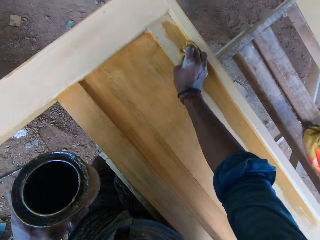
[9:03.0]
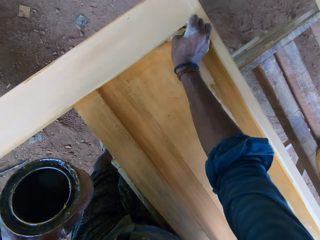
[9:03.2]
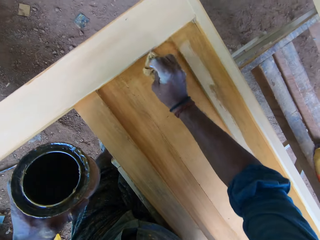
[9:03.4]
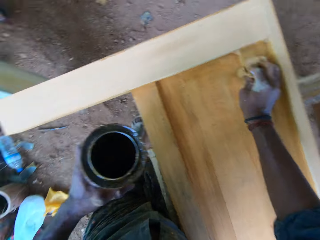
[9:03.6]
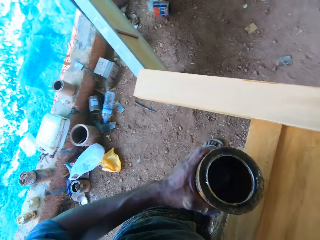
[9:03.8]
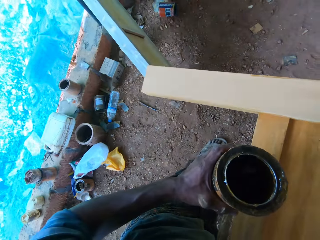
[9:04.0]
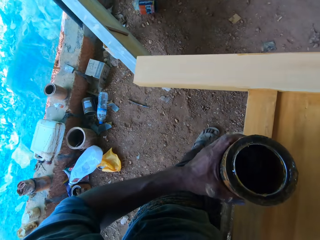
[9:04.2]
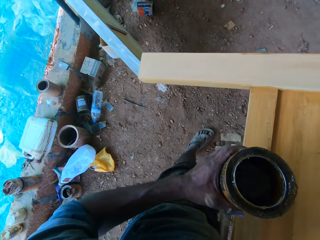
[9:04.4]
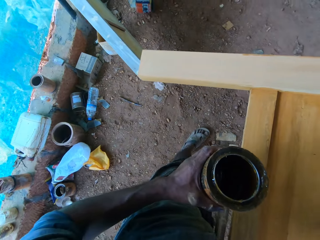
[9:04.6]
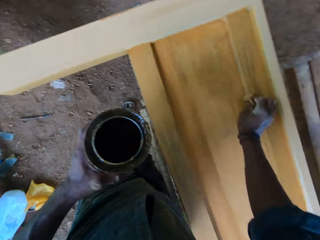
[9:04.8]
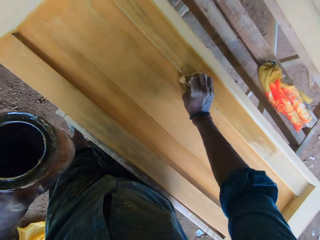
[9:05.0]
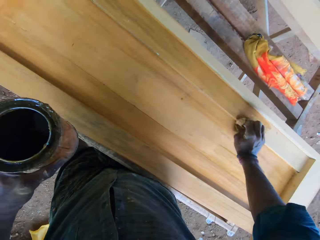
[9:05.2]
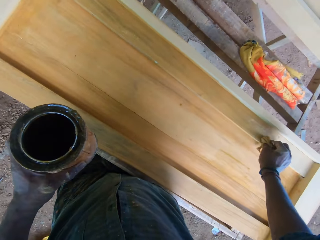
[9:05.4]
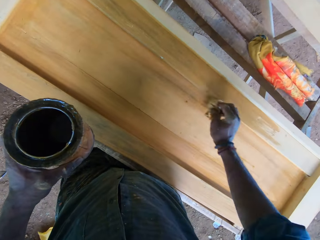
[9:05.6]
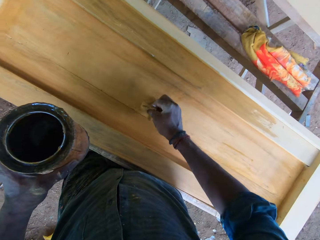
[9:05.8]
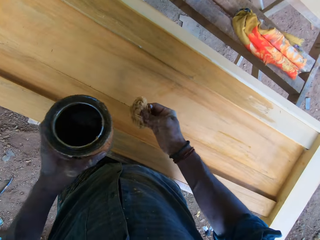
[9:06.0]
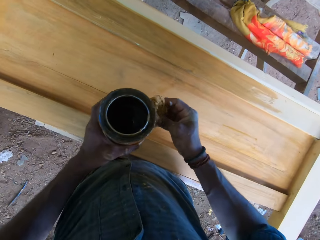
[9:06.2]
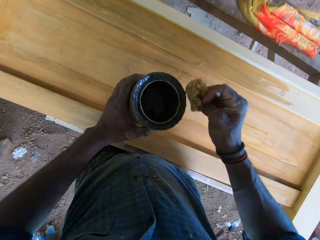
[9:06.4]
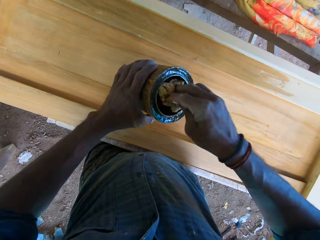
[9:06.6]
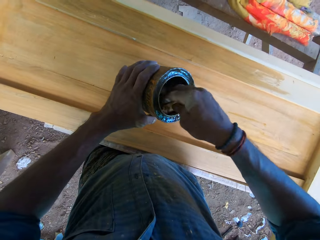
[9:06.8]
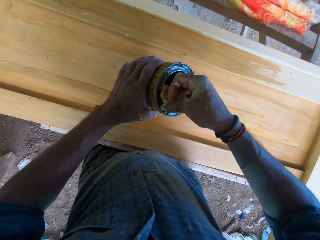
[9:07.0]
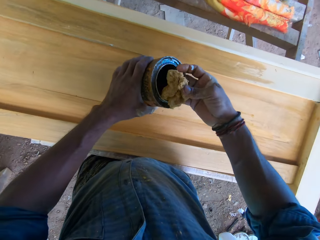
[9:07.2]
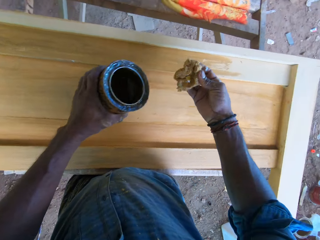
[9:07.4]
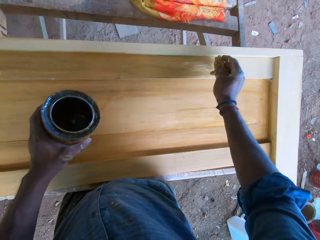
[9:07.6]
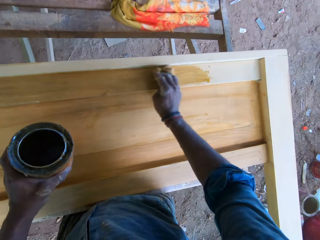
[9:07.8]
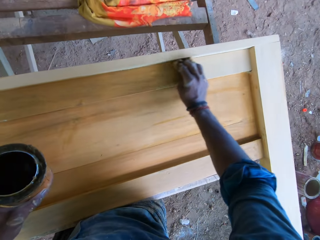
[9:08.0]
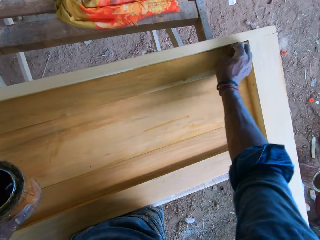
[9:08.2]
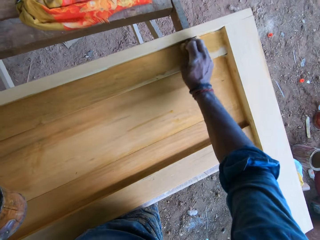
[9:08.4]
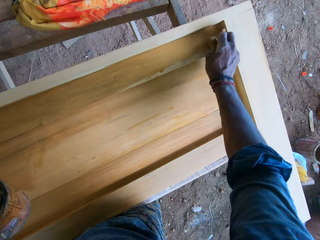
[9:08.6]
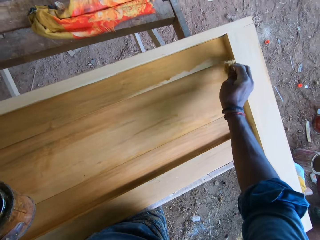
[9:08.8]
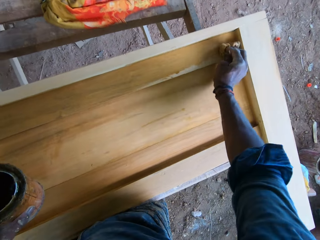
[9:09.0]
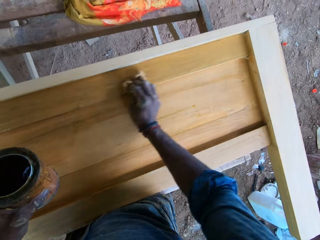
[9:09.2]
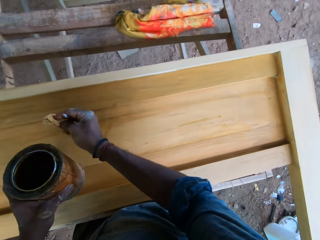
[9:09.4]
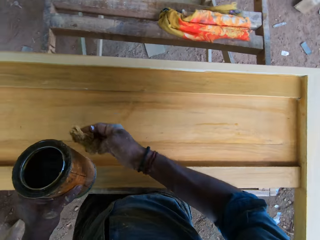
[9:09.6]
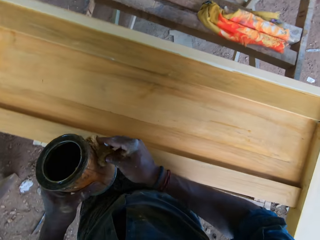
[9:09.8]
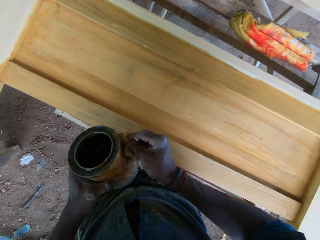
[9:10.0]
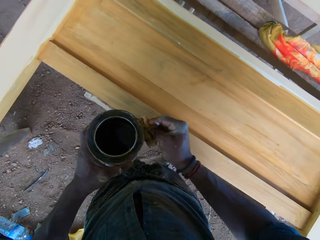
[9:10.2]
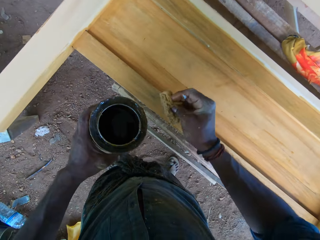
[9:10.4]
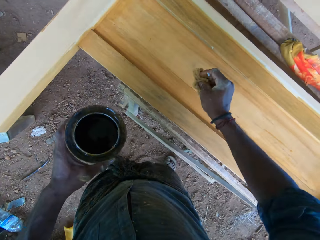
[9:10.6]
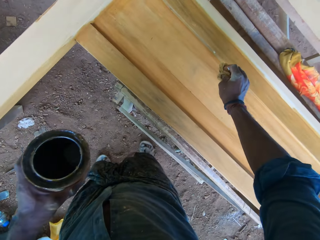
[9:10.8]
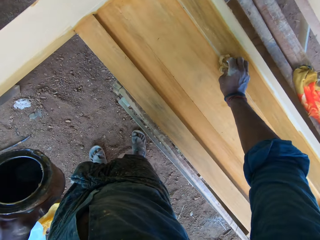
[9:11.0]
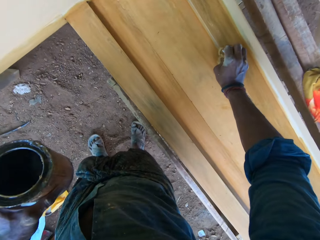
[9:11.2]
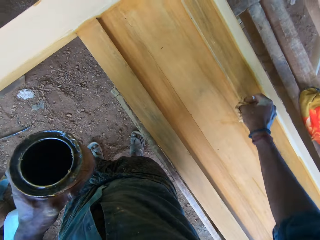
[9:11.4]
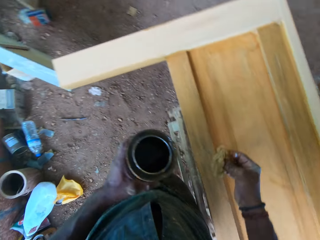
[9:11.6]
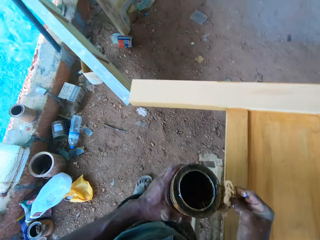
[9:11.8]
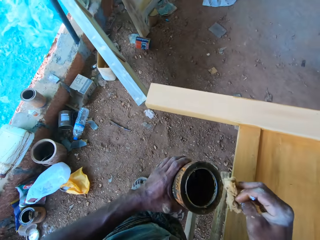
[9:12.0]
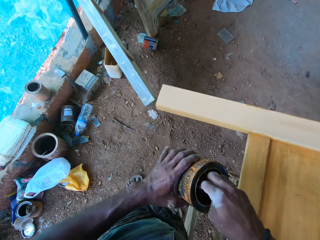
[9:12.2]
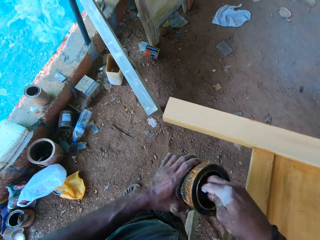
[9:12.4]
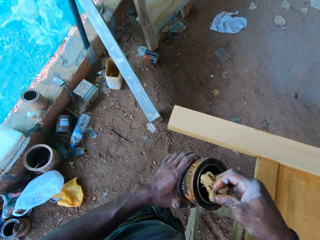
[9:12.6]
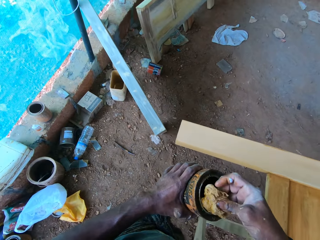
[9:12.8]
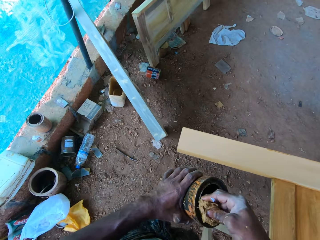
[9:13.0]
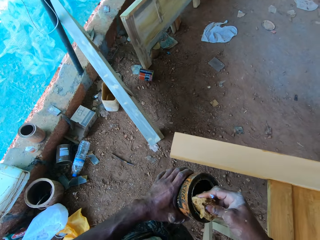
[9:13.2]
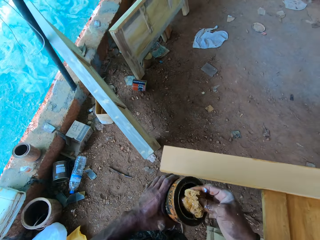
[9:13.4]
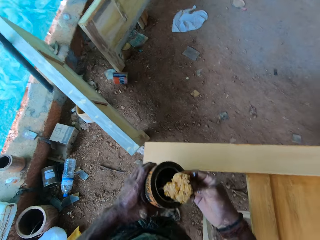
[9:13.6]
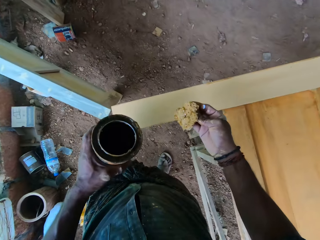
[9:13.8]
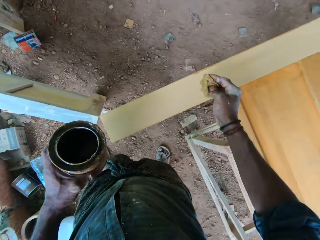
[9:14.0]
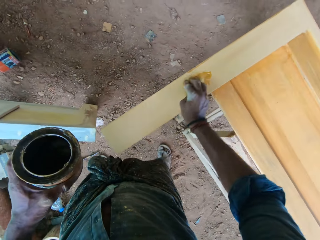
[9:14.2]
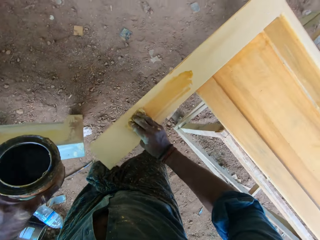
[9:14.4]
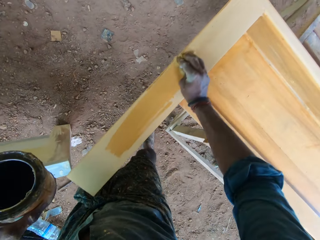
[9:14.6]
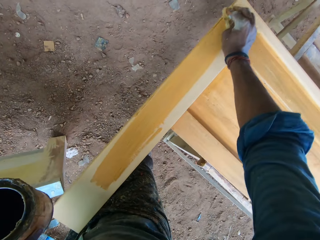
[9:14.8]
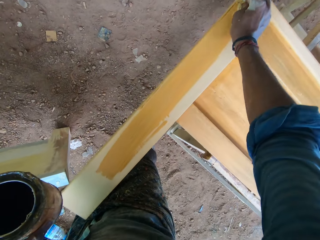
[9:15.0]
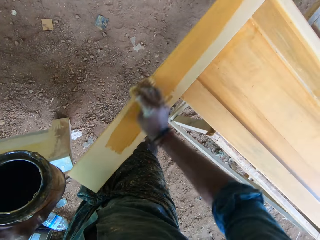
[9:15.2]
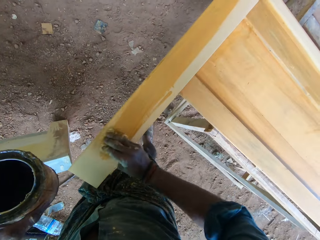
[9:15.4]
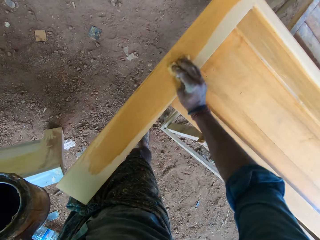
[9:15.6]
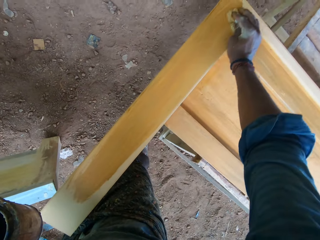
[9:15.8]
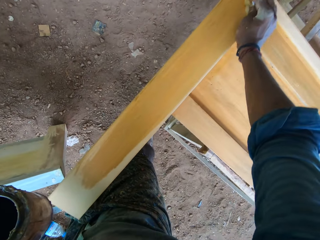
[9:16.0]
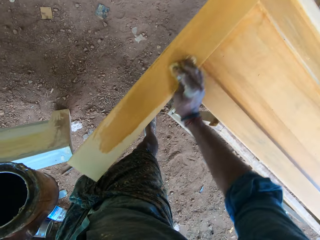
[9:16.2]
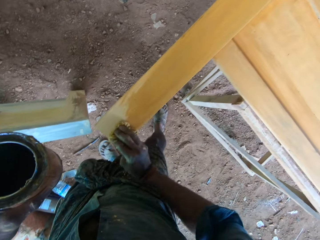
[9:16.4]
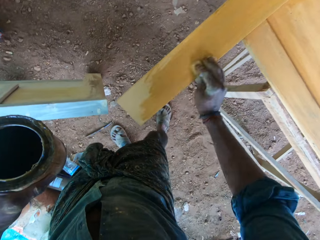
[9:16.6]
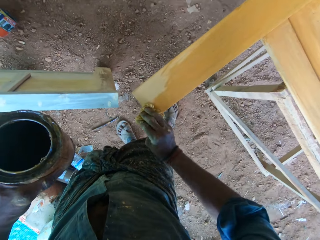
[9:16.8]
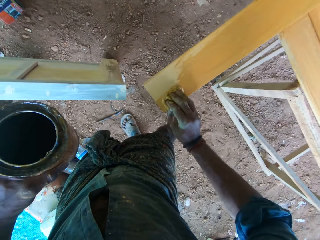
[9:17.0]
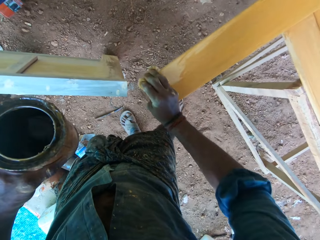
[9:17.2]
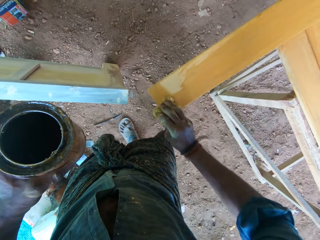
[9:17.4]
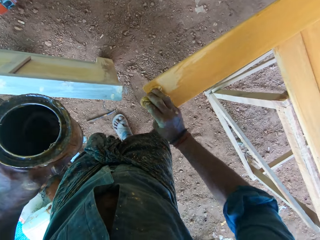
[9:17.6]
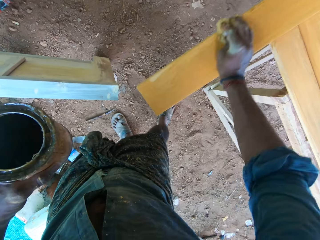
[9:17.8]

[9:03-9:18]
The camera wearer wipes the container with the wool in his right hand. He adjusts the cloth with his hand. He takes paint from the container with the wool in his right hand. He paints the board or wood on the table with the wool in his right hand. He wipes the container with the wool in his right hand. He adjusts the cloth with his hand. He applies paint on the wood. He wipes the container with the wool in his right hand. He takes paint from the container with the wool in his right hand. He paints the board on the table with the wool in his right hand.

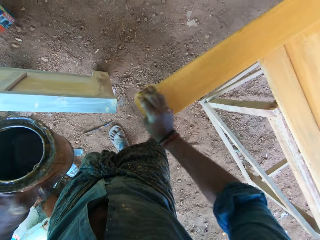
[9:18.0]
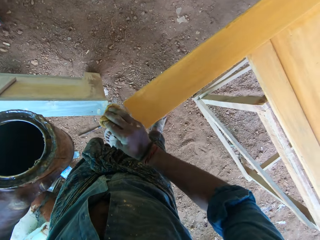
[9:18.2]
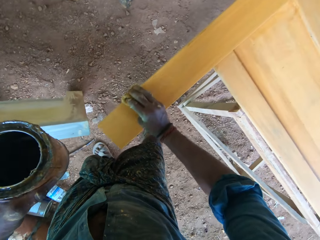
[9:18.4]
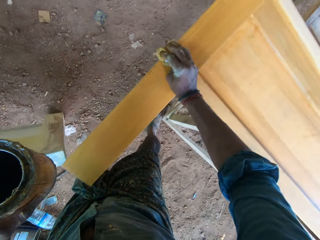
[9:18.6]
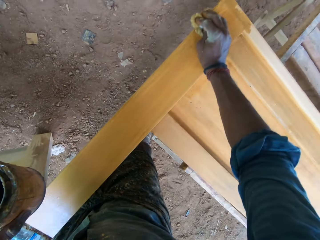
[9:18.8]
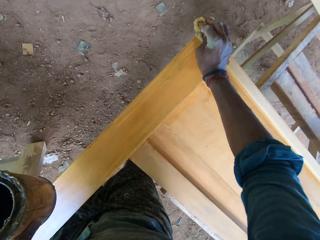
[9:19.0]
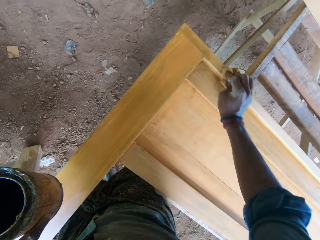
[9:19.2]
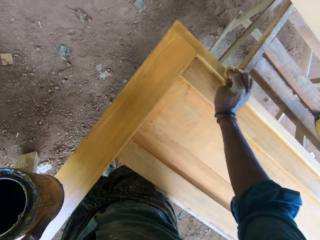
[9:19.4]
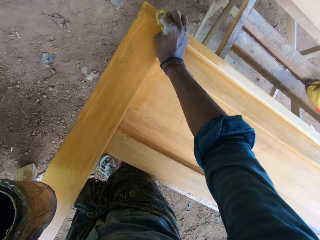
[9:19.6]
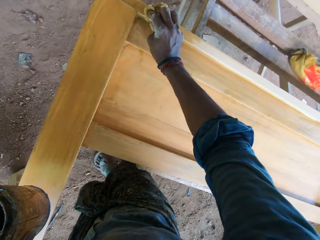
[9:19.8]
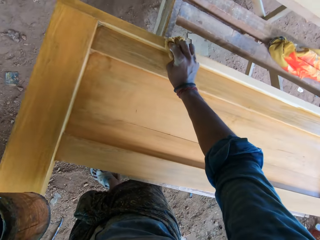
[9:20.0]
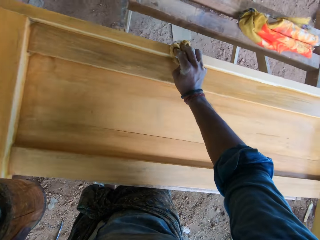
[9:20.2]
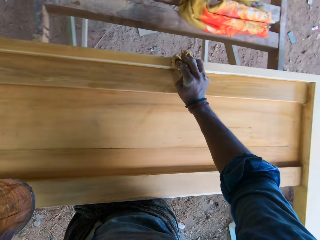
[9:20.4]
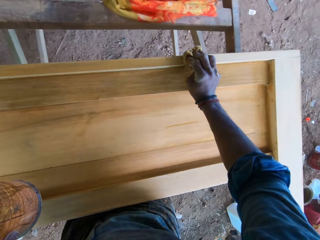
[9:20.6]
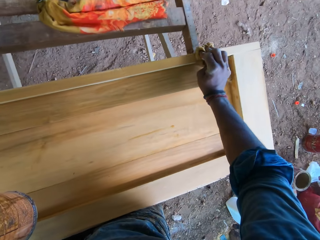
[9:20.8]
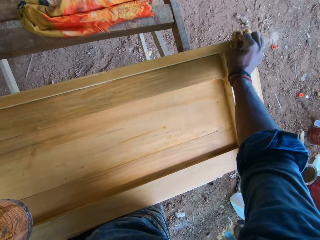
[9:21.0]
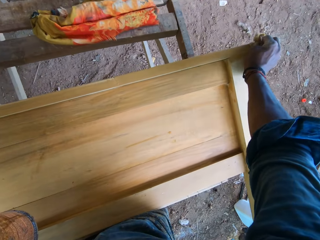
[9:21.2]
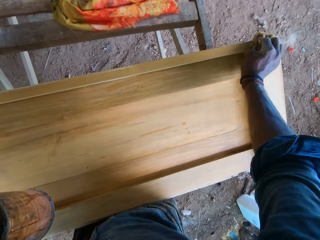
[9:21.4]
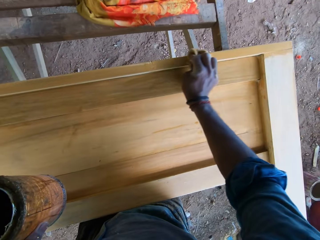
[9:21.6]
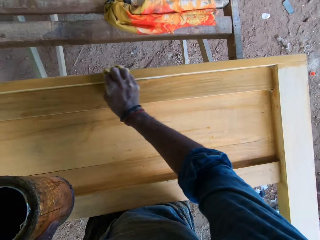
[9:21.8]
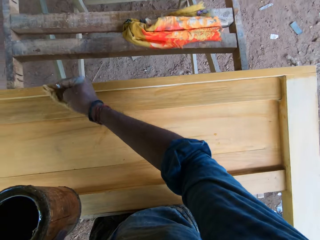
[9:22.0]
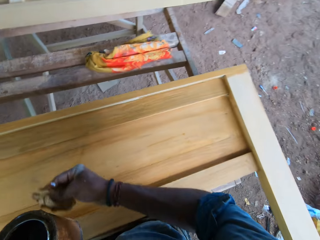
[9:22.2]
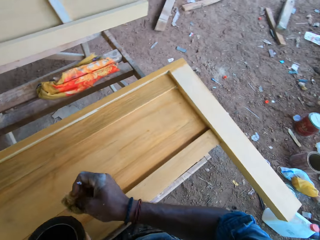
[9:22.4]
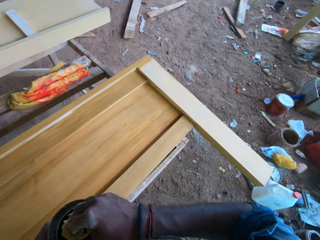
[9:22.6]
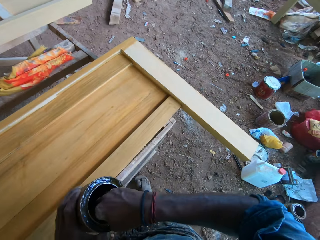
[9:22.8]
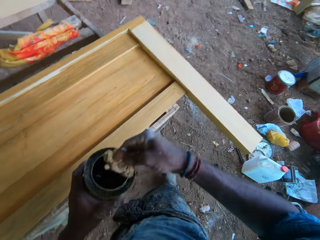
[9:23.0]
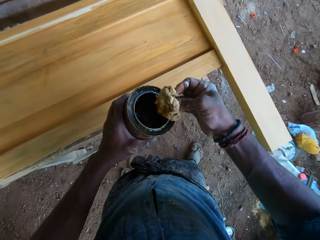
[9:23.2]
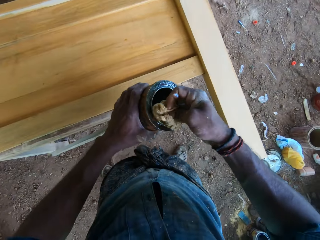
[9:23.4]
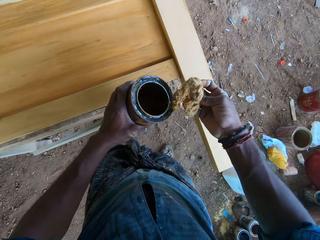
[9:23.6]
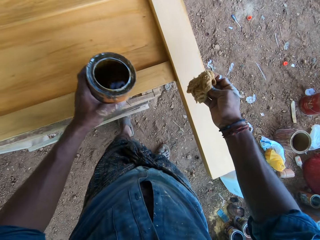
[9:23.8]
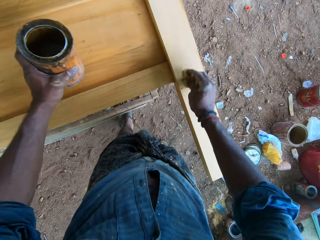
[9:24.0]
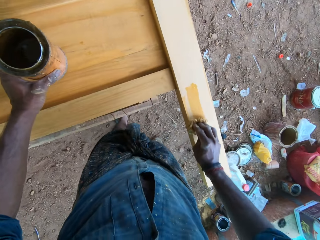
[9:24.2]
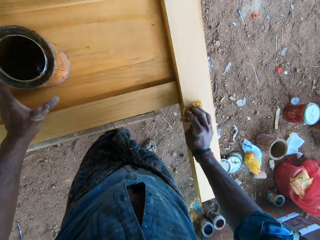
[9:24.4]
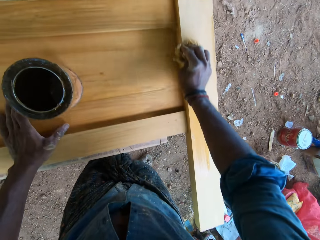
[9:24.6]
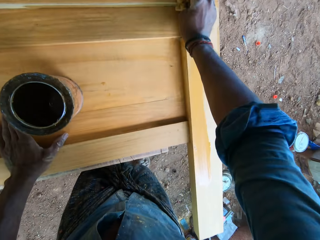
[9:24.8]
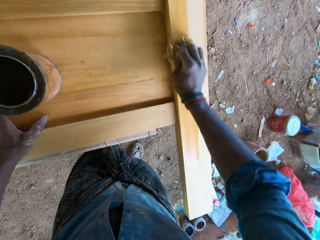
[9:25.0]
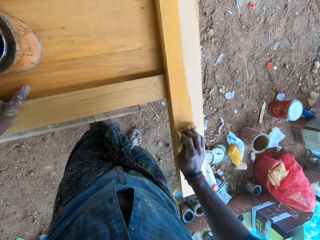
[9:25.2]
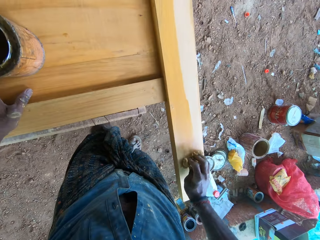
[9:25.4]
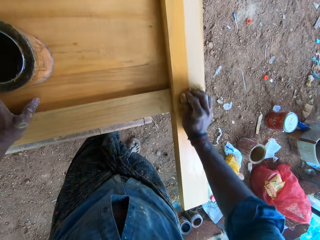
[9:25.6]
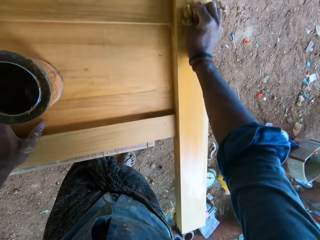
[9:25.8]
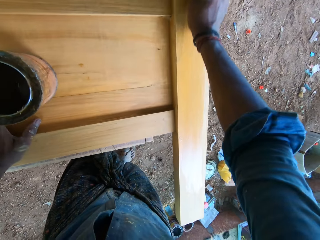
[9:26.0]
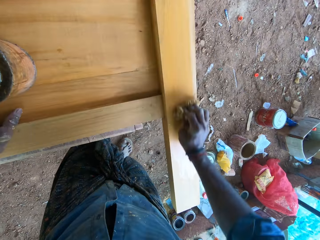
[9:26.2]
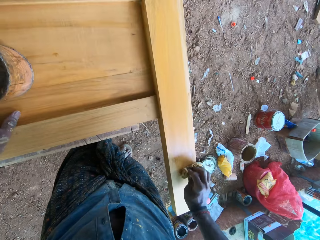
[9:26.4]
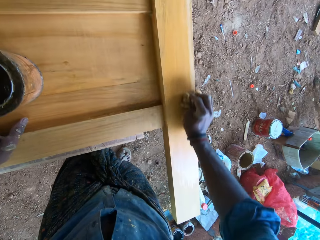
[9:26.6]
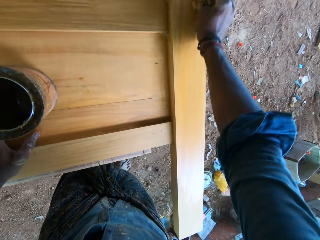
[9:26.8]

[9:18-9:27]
The camera wearer scoops paint from the bucket of paint in his left hand with the foam in his right hand. He dabs the edge of the bucket of paint with the foam in his right hand. He applies the paint on the wood with the foam in his right hand. He drops the bucket of paint on the wood with his left hand.
